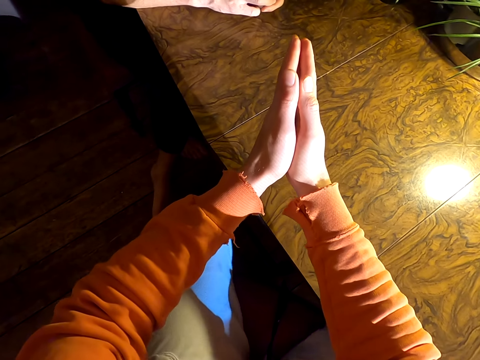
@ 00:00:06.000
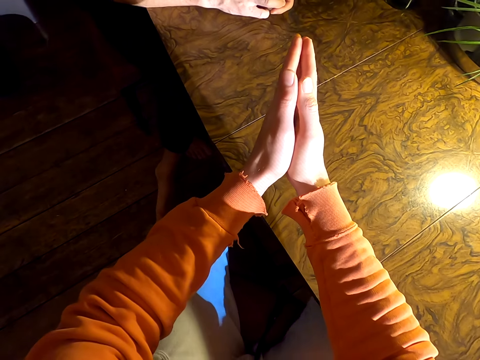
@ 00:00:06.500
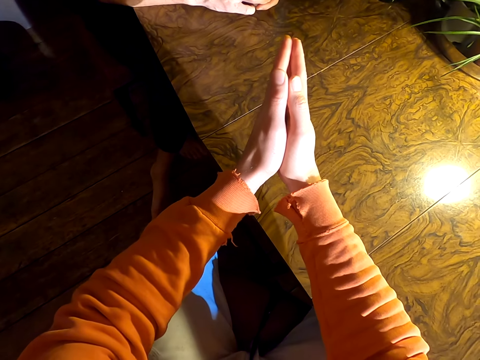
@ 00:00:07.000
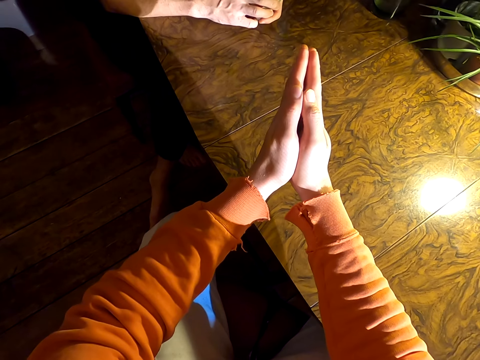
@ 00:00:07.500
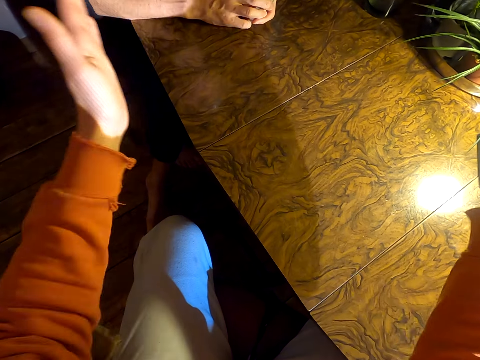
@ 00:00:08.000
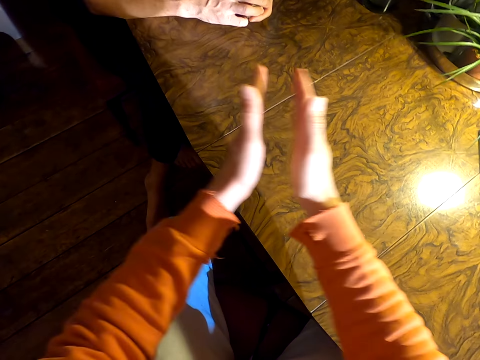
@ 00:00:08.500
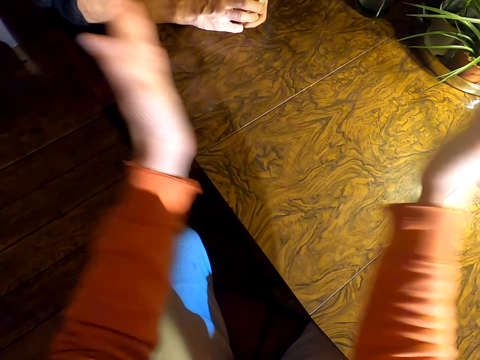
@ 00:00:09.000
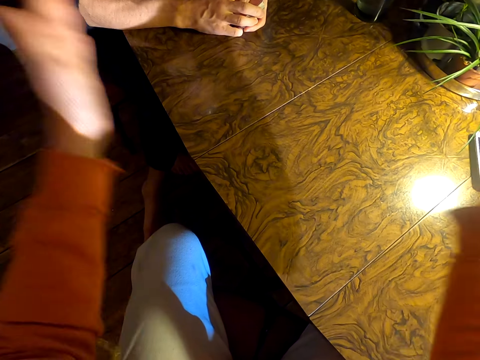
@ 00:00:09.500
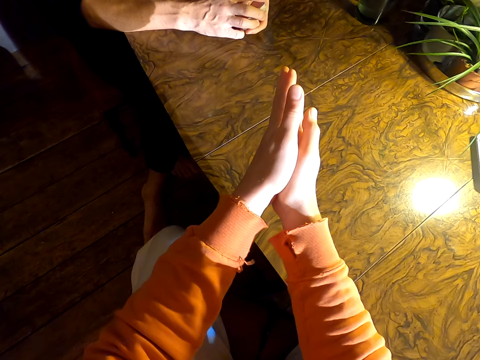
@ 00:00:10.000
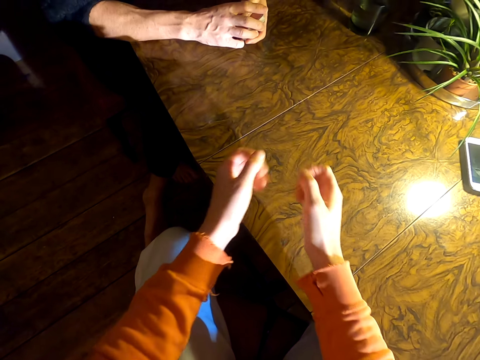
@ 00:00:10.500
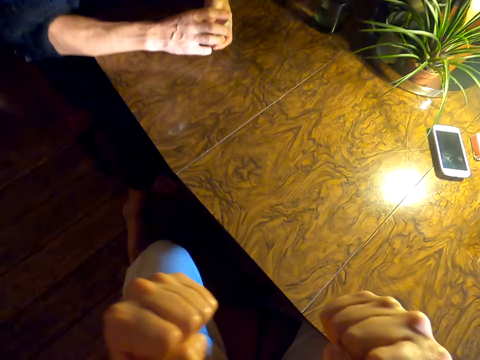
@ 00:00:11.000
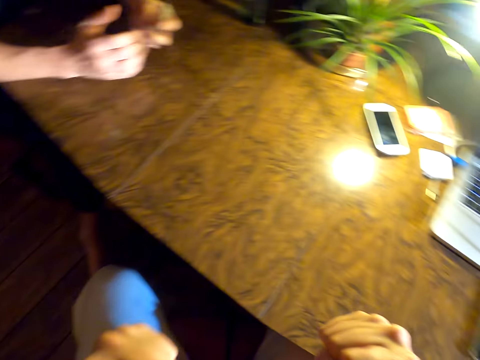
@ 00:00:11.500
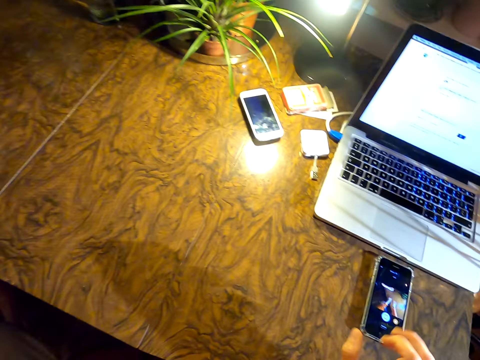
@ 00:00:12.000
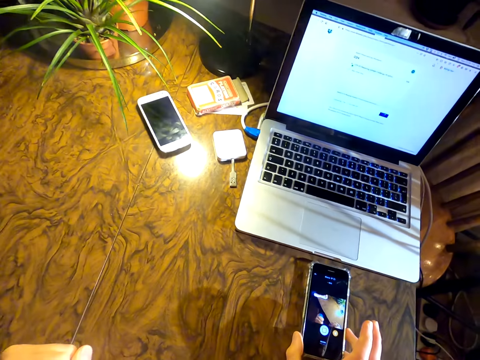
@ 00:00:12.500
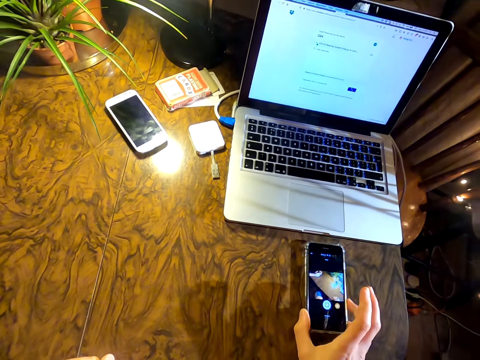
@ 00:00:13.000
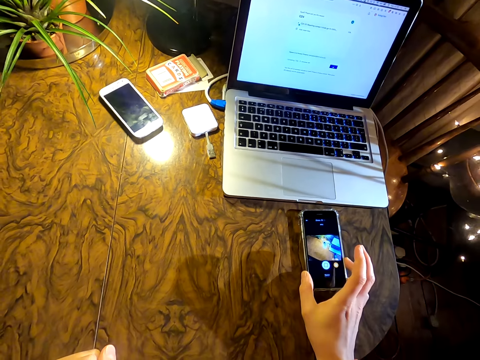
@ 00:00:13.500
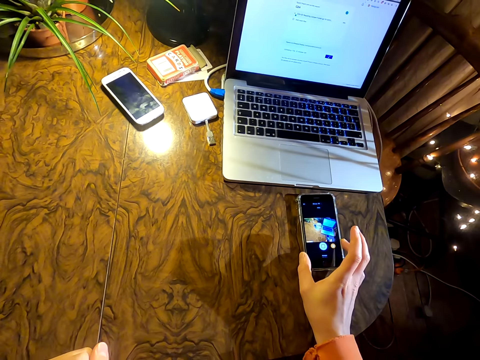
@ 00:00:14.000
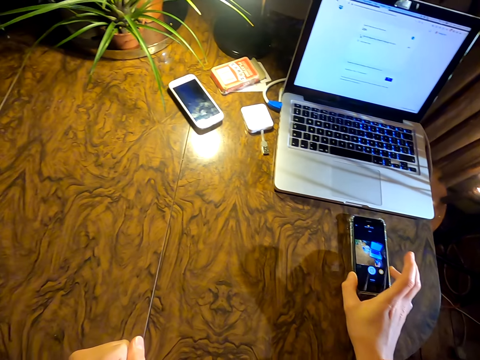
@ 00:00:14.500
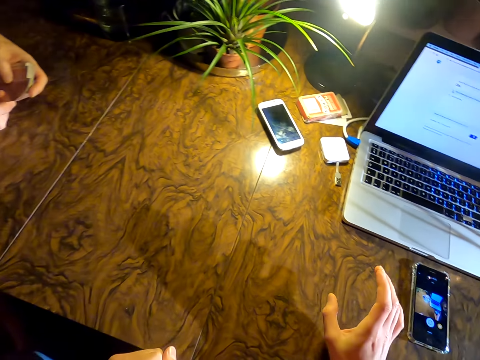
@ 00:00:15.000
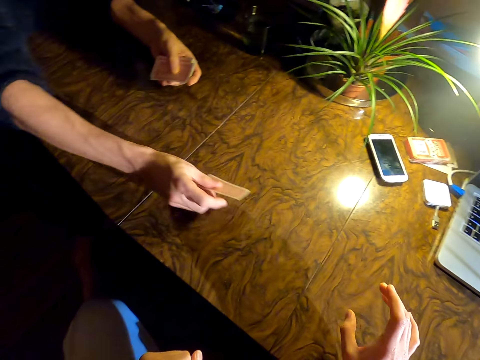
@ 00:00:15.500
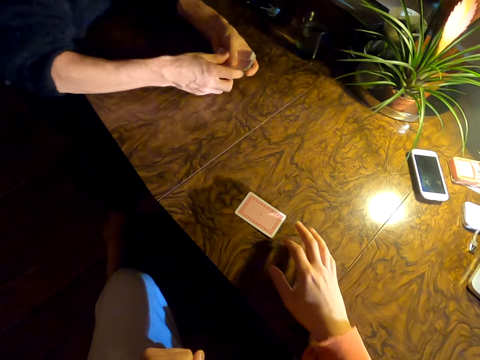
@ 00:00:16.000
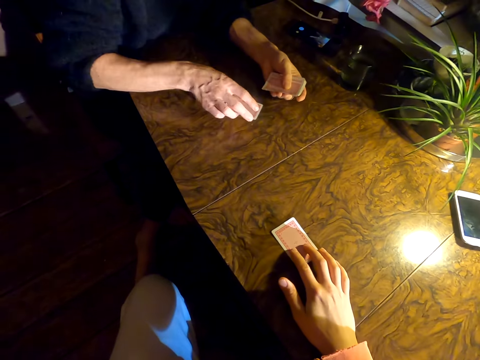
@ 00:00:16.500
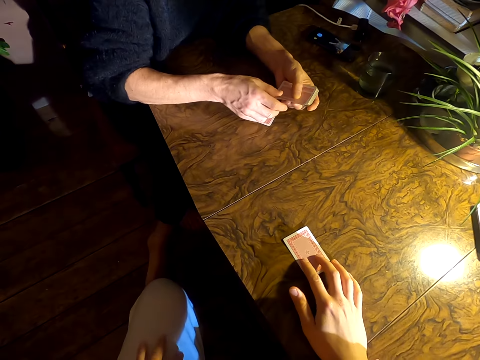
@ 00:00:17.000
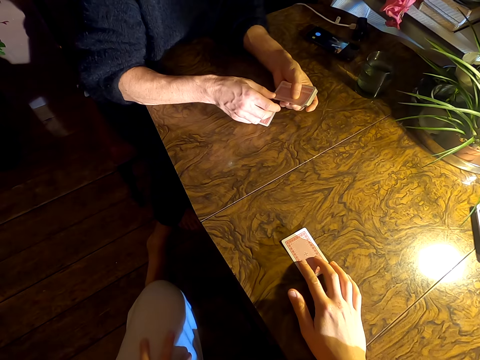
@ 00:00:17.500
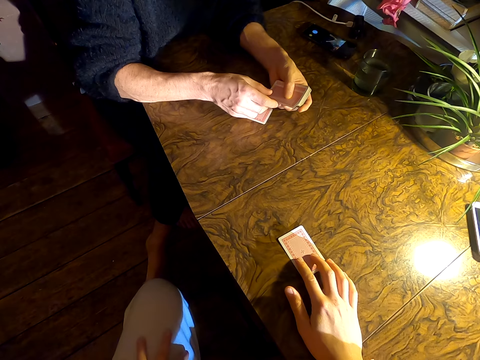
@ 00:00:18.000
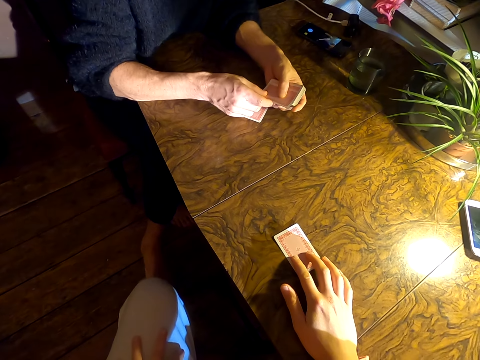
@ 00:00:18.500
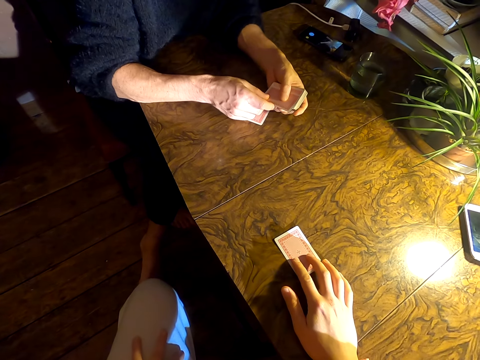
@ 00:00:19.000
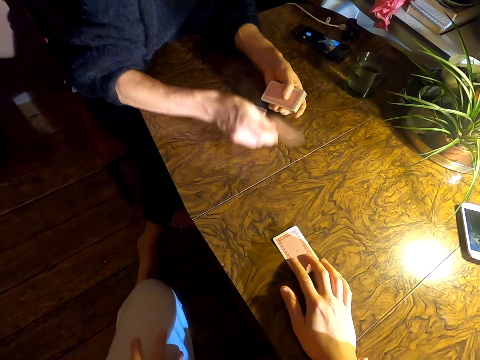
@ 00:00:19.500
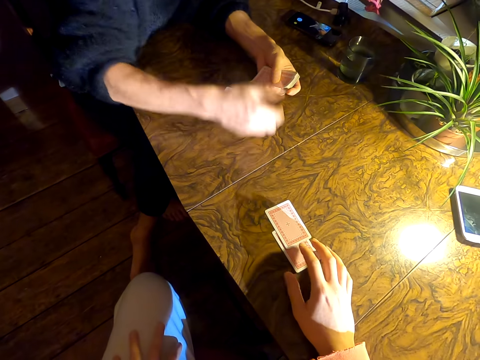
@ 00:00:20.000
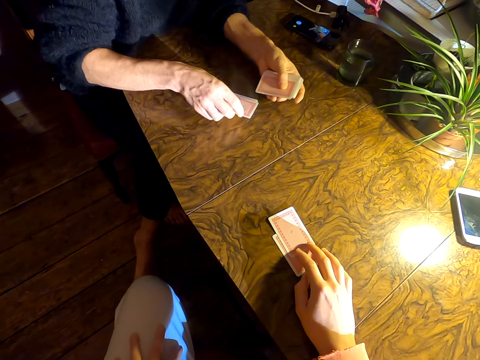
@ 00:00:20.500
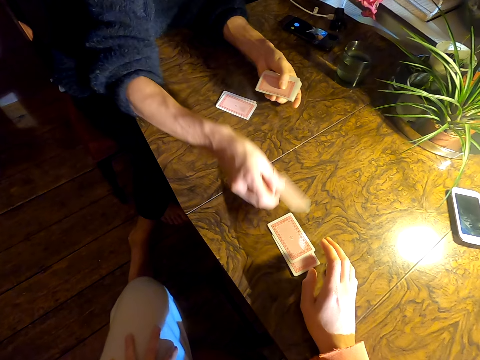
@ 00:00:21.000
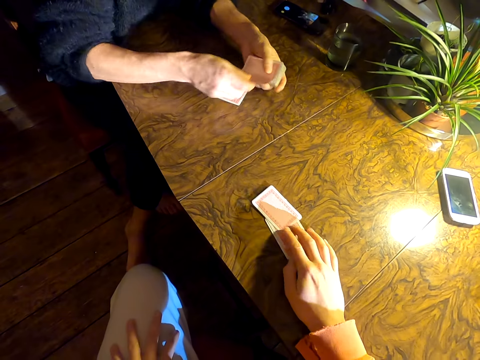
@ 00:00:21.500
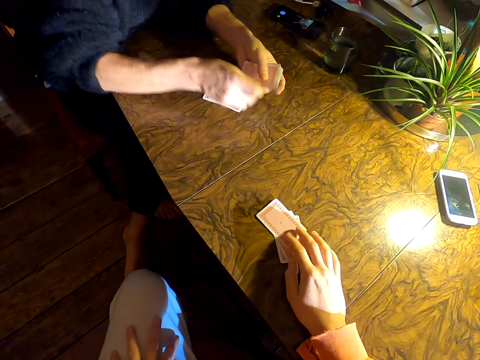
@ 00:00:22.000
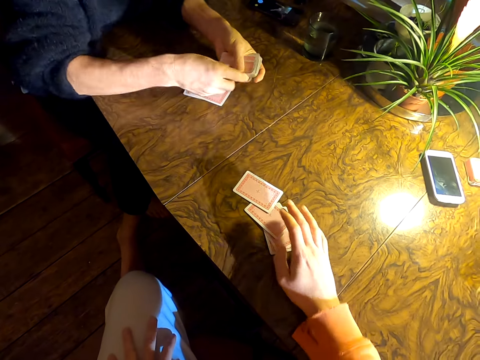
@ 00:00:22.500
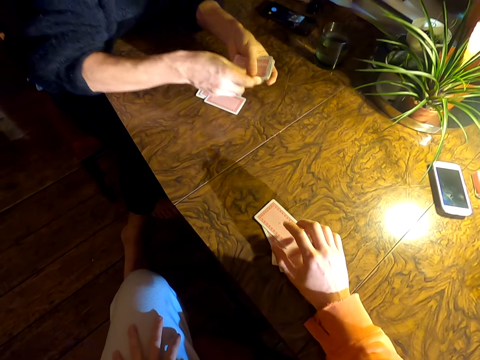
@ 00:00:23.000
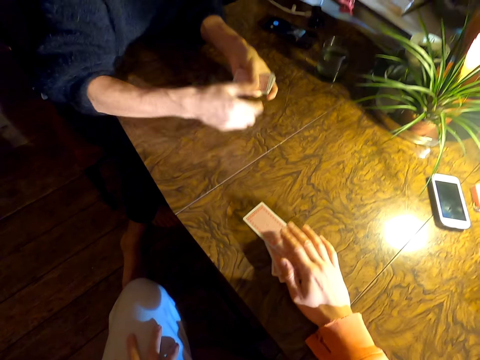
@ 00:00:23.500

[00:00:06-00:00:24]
The camera wearer holds his hands together. He claps his hands. He converses with a man. He checks the phone. He touches the phone. The man holds cards and places the cards on the table. The man shares the cards. The camera wearer holds the card. He converses with the man. The man places a card on the table.

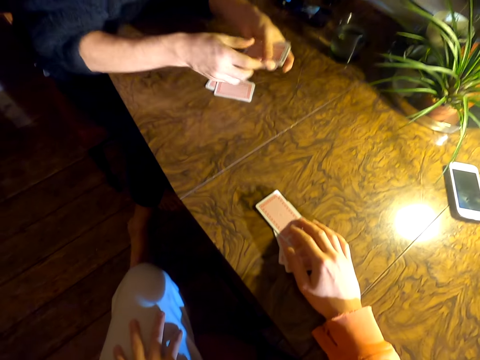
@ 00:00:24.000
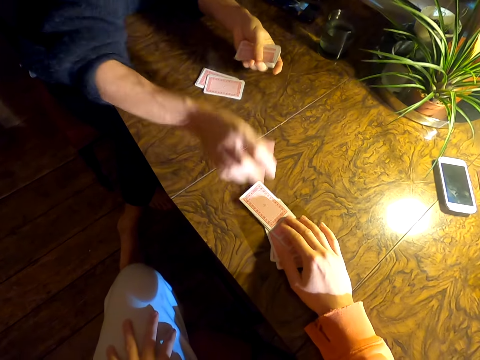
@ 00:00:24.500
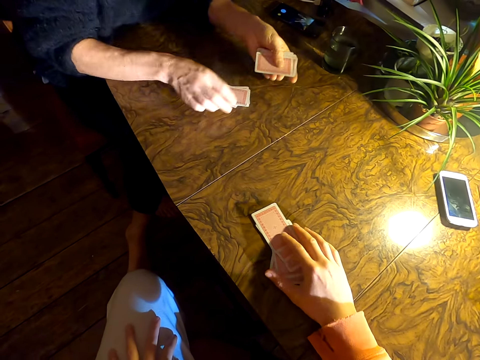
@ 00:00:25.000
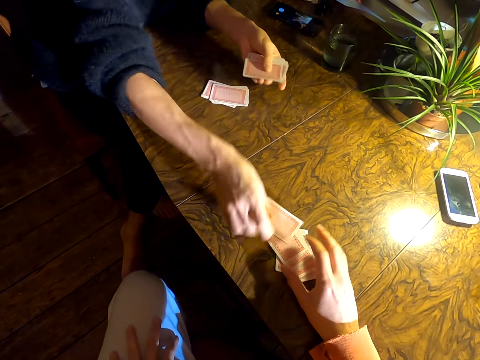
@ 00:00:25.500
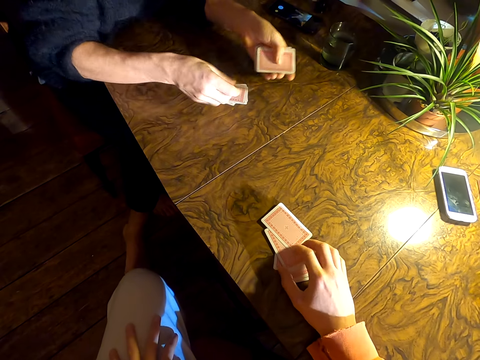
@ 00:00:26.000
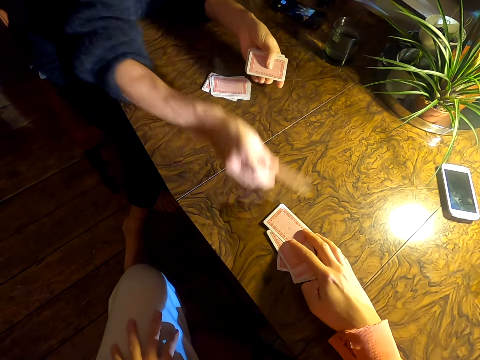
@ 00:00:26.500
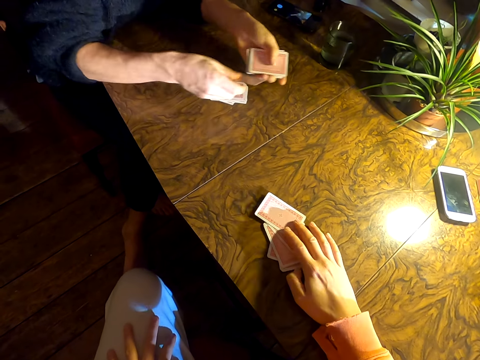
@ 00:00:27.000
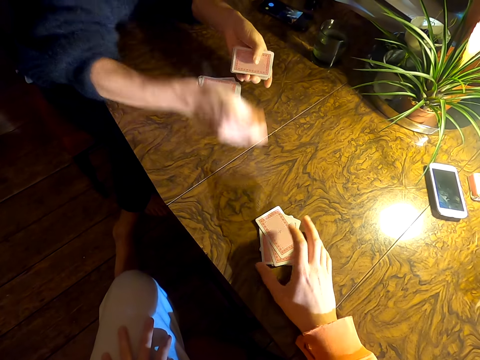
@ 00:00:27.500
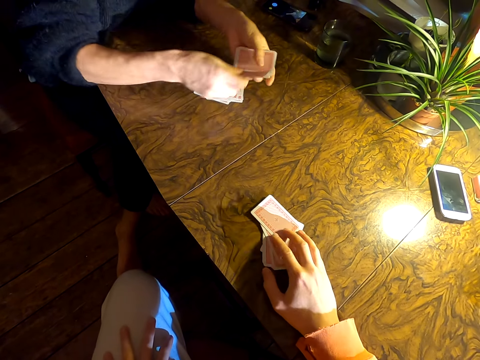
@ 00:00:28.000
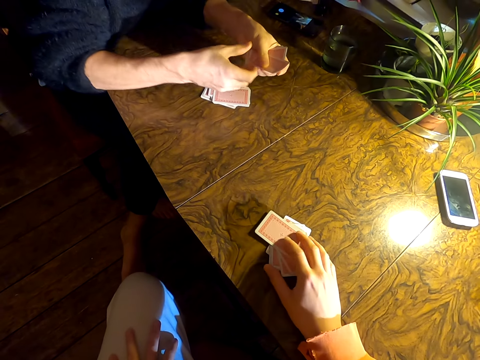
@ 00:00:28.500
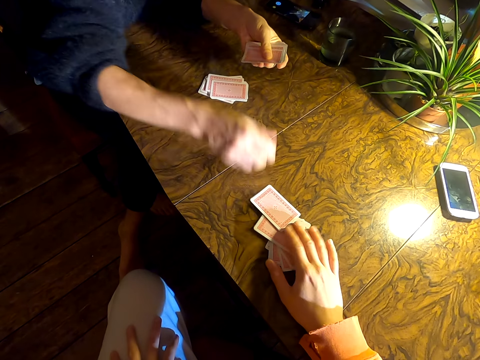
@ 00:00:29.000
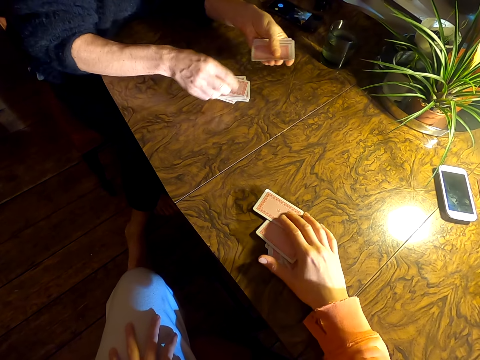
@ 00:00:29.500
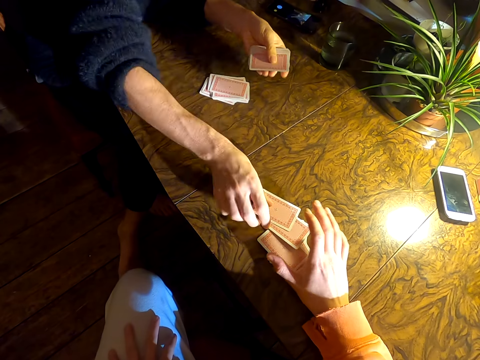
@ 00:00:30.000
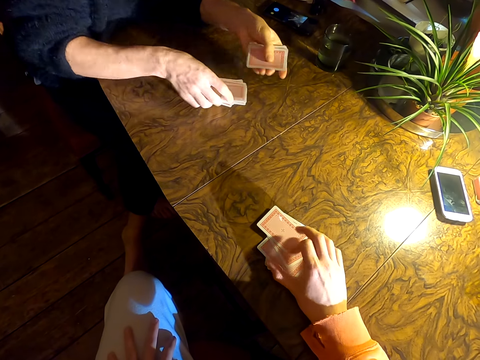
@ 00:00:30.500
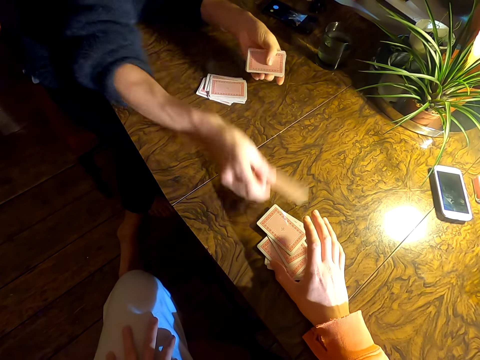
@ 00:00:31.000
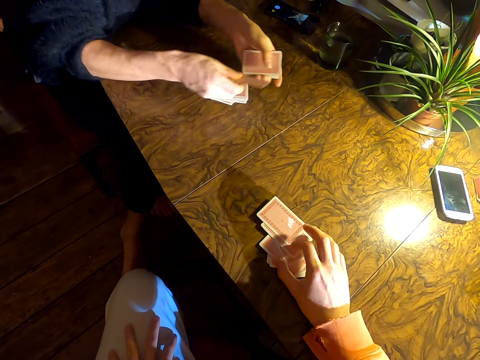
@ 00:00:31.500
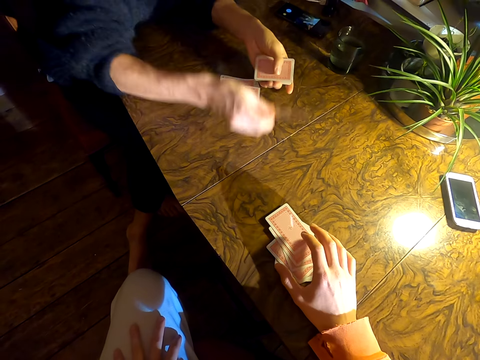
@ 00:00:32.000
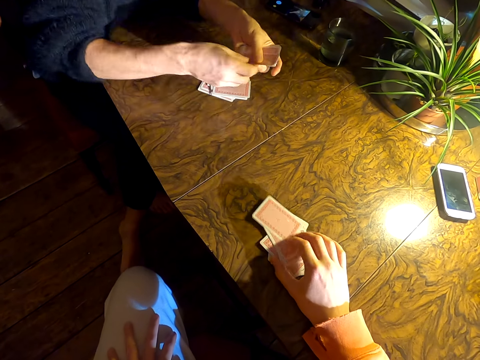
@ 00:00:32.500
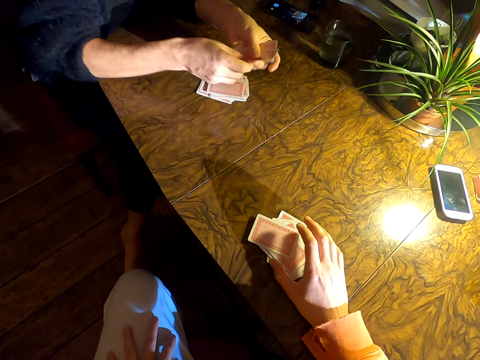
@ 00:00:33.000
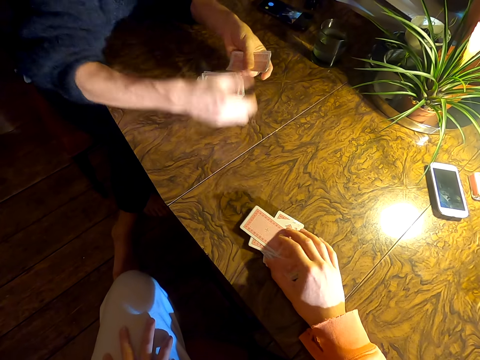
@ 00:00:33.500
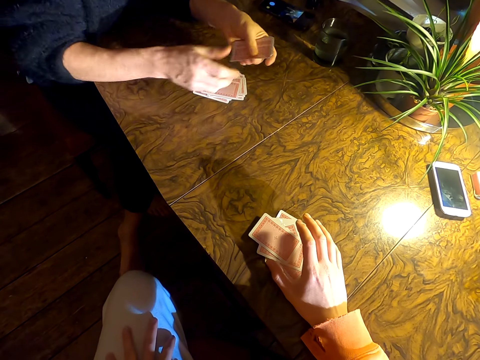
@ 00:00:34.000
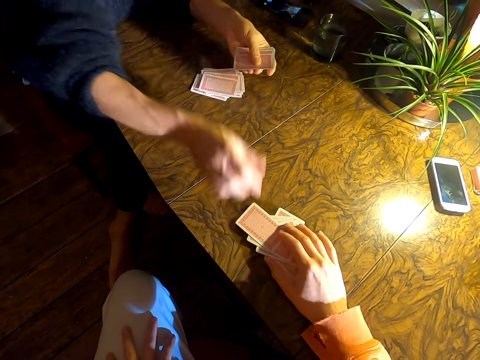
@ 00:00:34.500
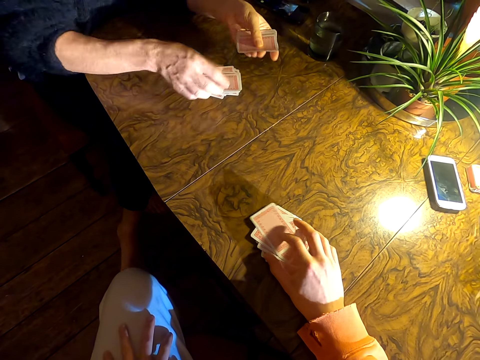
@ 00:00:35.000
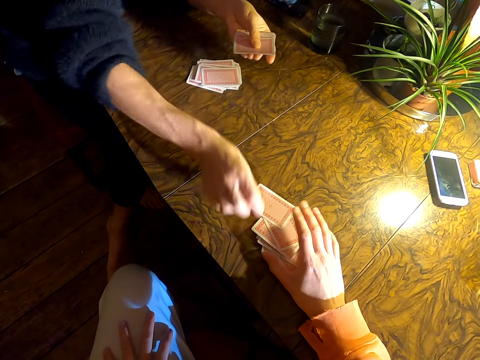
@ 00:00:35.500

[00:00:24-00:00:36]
The camera wearer converses with a man. They hold the cards. The man places cards on the table. The camera wearer converses with the man. The man places the cards on the table.
